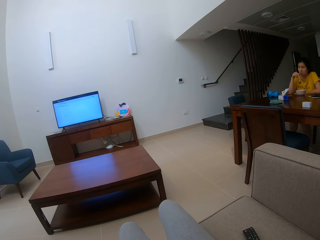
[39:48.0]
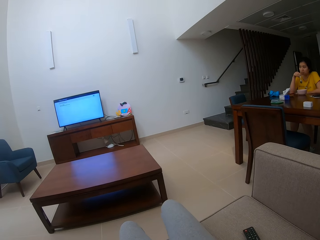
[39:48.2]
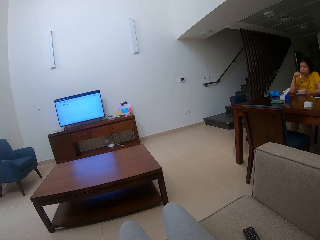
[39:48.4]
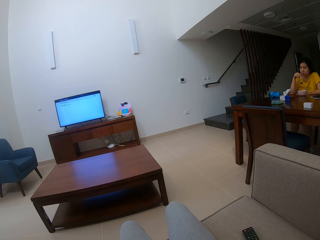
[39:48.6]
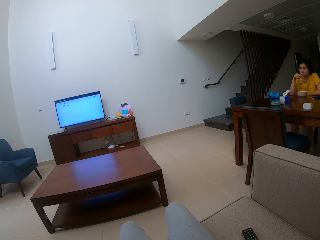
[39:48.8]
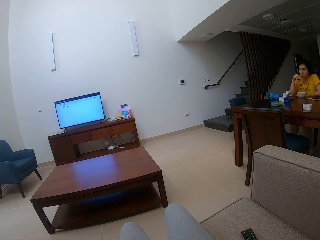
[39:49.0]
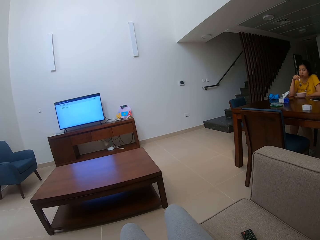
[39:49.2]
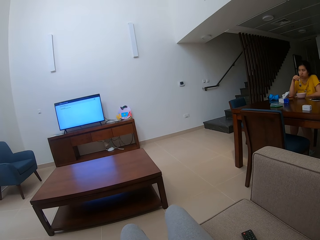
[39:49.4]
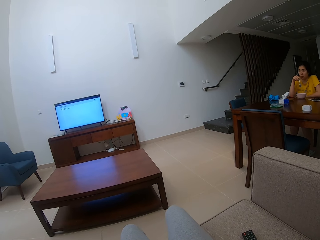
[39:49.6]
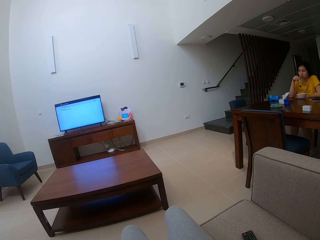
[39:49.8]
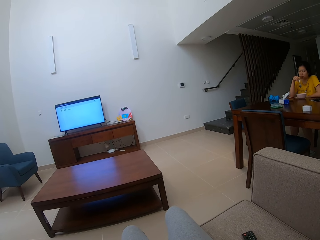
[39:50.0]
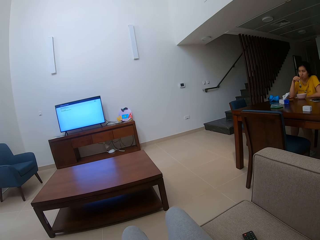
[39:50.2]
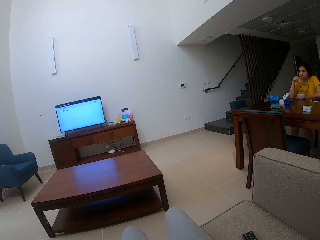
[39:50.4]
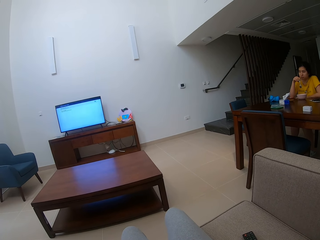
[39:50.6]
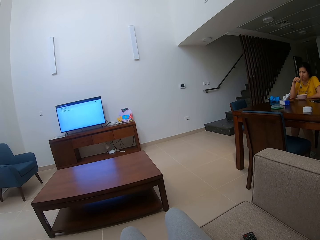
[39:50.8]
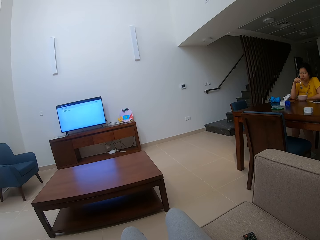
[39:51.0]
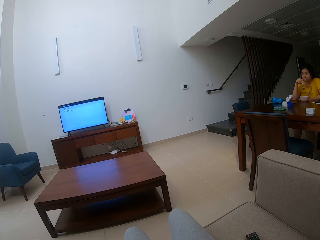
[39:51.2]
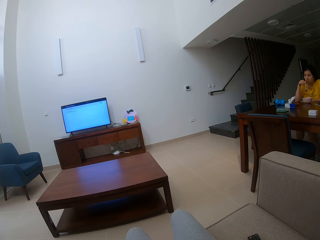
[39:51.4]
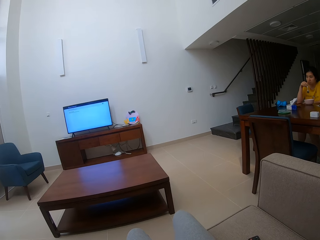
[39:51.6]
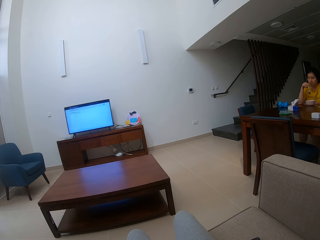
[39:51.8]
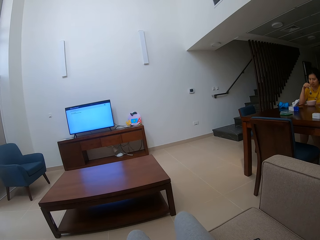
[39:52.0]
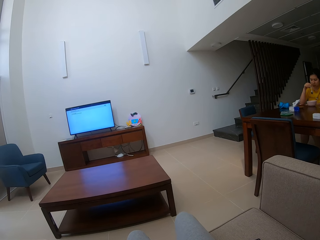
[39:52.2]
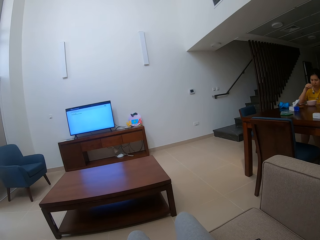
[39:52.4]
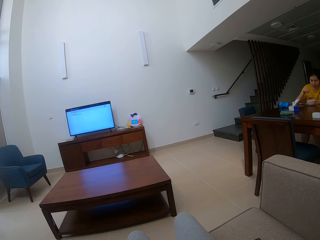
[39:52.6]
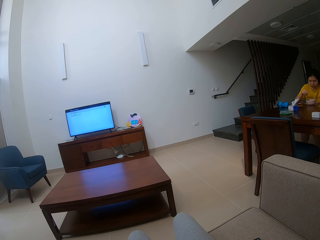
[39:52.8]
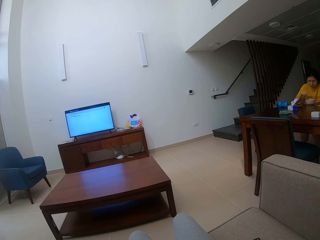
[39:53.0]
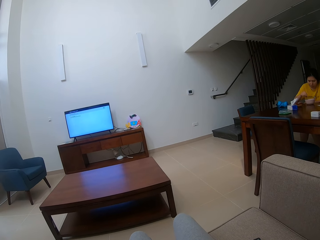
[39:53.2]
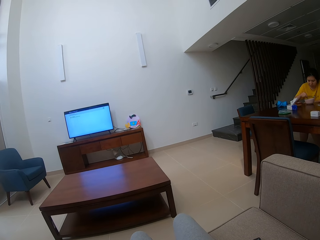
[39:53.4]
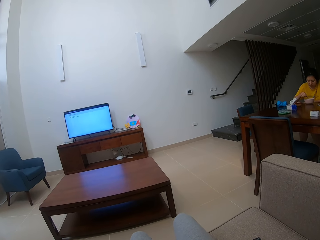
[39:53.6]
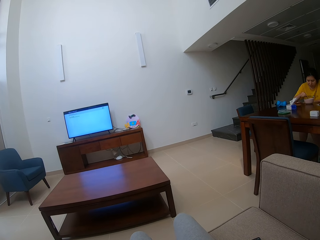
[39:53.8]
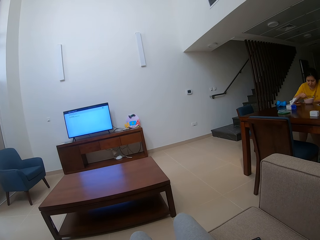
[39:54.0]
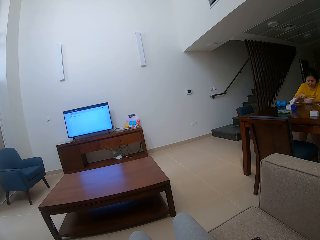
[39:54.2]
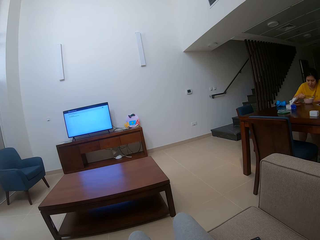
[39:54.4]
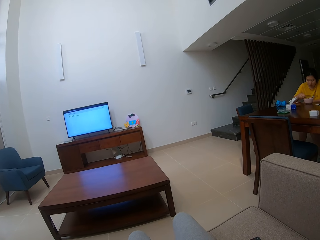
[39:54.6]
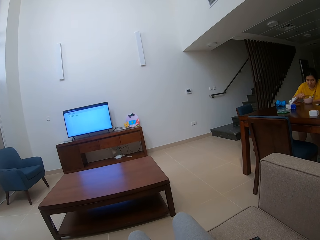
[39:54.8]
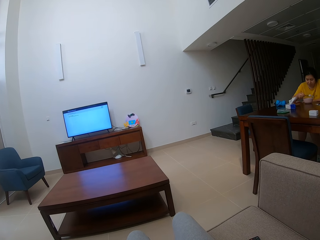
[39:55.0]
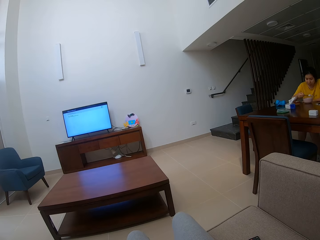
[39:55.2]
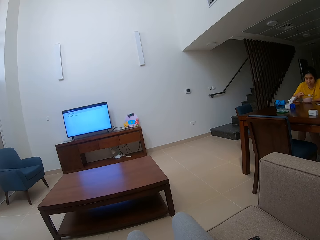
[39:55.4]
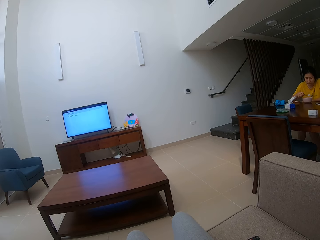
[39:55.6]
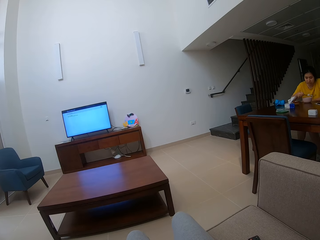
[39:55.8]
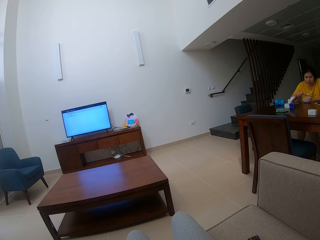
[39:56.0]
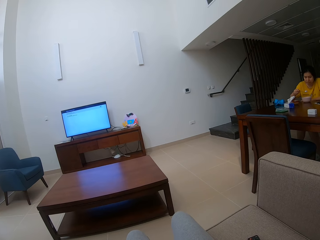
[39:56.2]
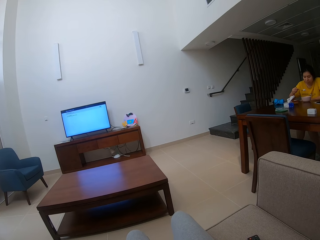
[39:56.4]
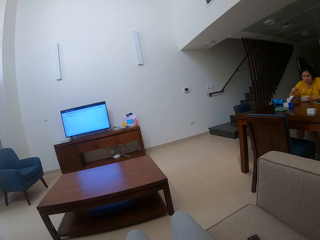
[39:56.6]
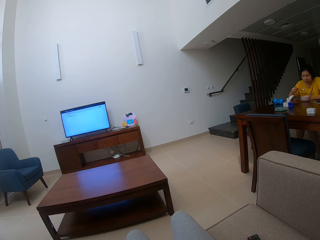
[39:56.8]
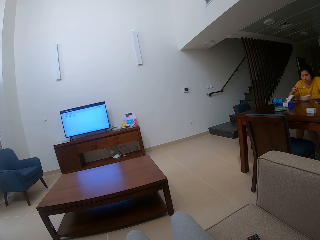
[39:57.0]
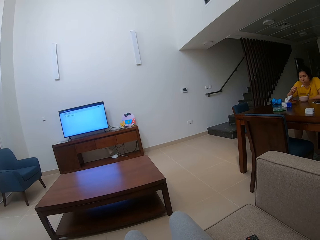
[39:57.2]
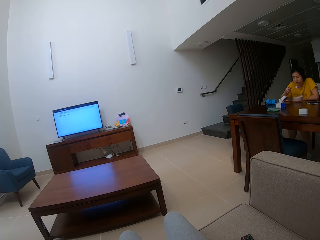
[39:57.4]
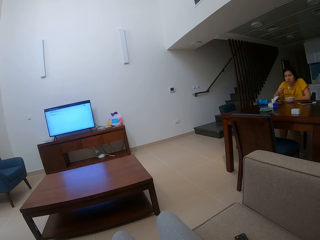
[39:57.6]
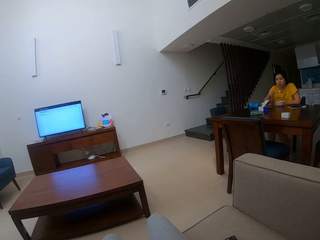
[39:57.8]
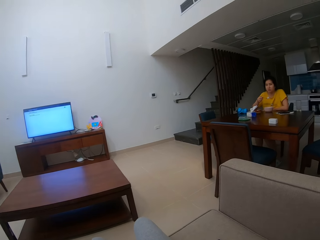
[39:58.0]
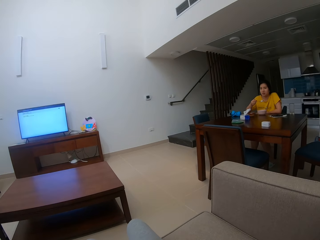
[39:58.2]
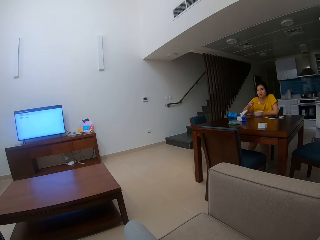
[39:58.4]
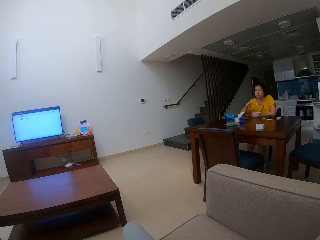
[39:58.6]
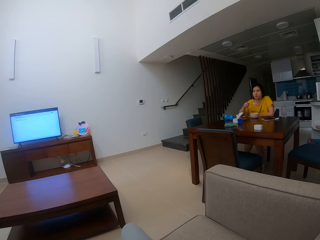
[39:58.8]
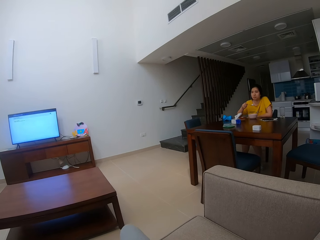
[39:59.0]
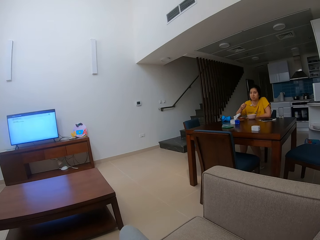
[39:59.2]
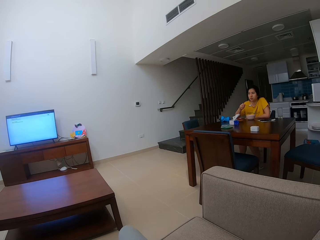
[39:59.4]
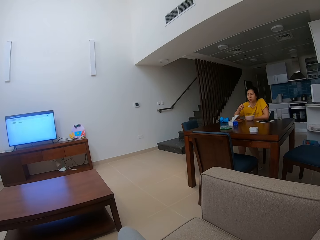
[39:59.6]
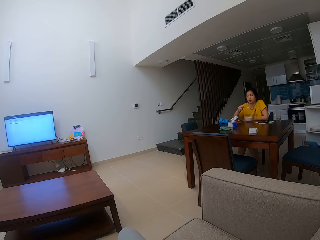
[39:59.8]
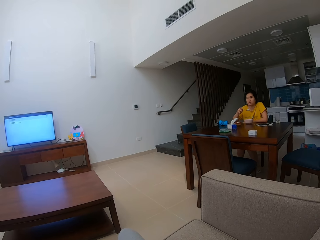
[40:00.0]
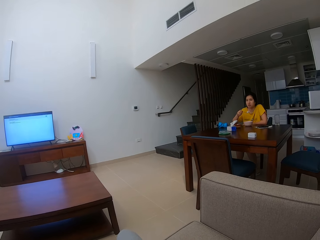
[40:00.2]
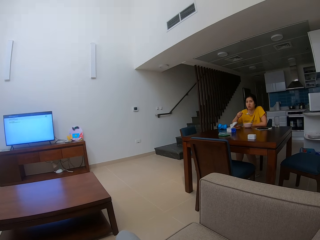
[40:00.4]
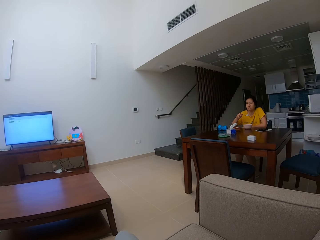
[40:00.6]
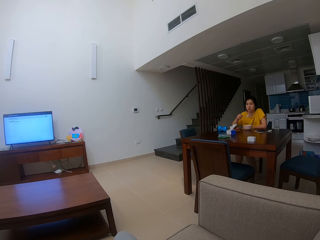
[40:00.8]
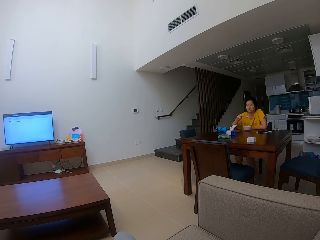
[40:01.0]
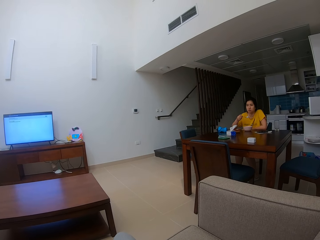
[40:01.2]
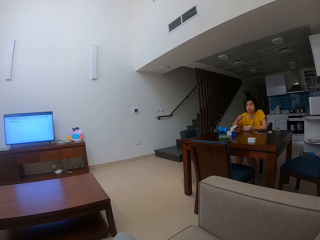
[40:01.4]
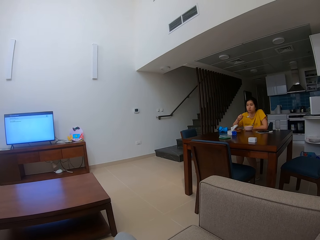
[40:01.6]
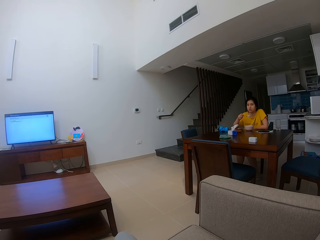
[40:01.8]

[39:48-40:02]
A person holds the spoon and talks to the camera wearer.

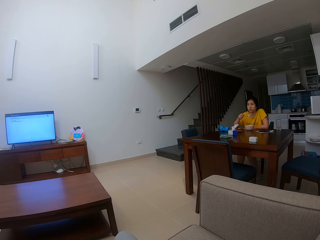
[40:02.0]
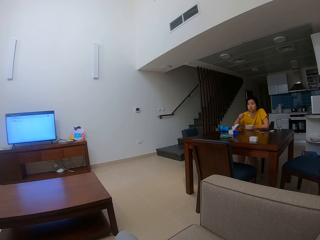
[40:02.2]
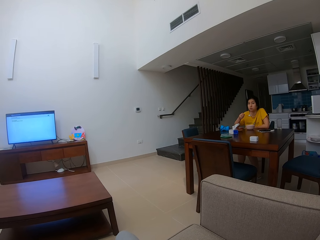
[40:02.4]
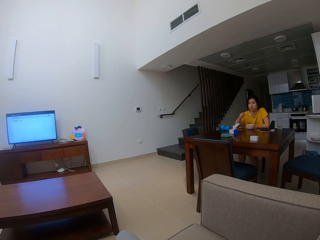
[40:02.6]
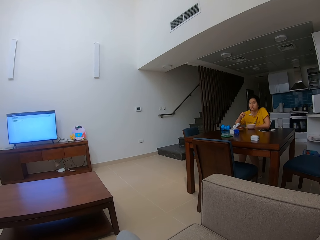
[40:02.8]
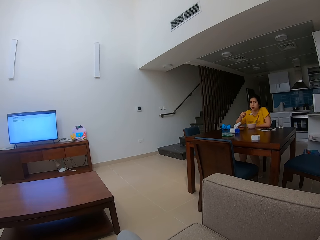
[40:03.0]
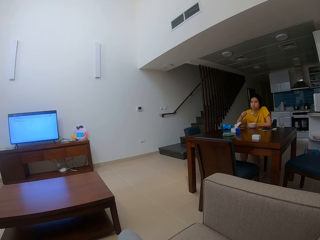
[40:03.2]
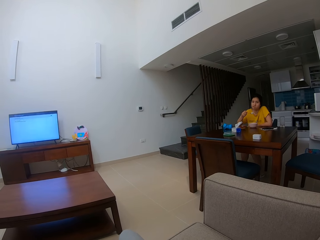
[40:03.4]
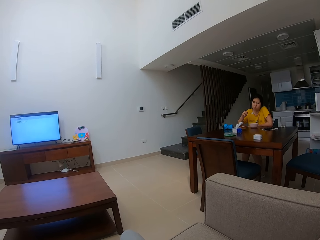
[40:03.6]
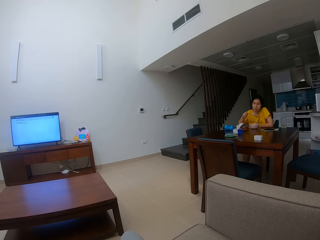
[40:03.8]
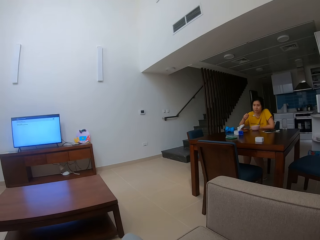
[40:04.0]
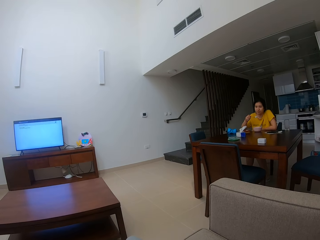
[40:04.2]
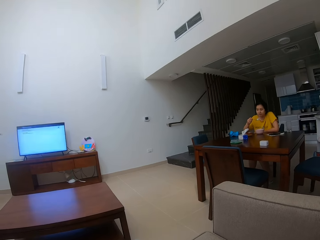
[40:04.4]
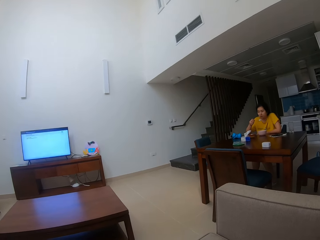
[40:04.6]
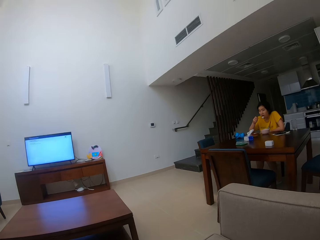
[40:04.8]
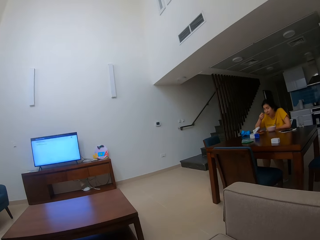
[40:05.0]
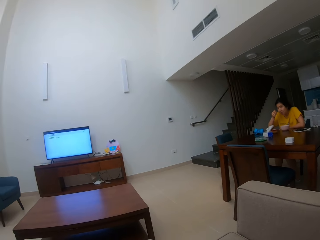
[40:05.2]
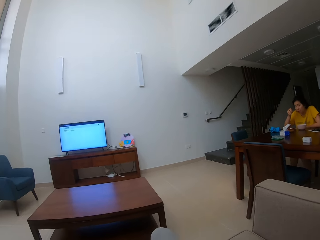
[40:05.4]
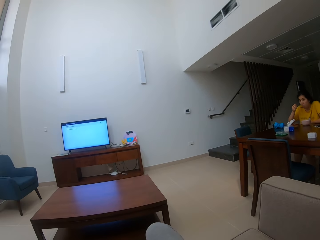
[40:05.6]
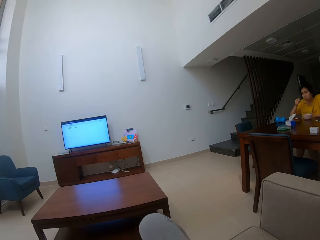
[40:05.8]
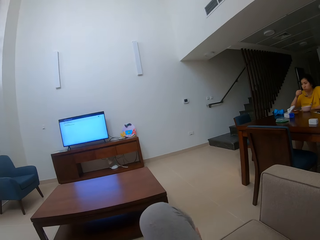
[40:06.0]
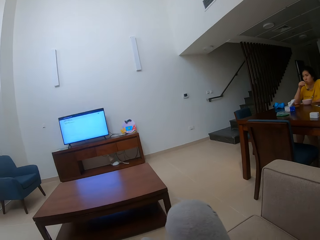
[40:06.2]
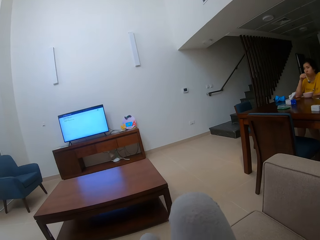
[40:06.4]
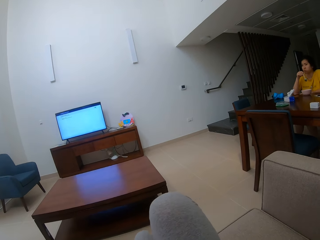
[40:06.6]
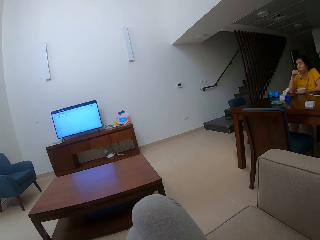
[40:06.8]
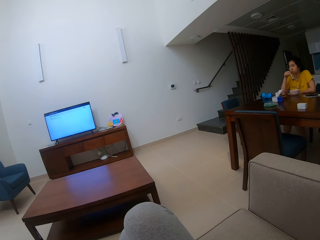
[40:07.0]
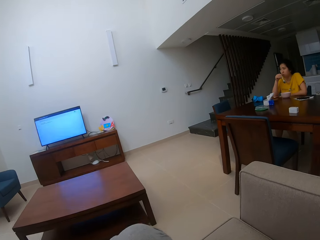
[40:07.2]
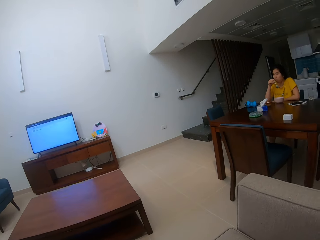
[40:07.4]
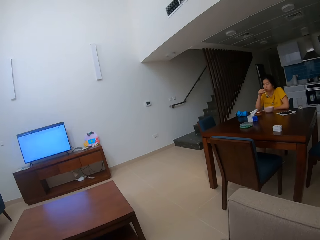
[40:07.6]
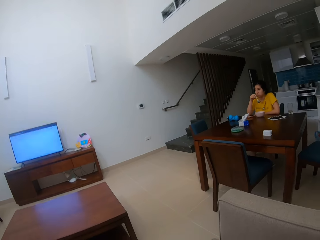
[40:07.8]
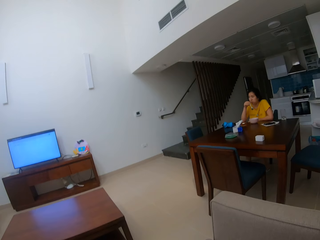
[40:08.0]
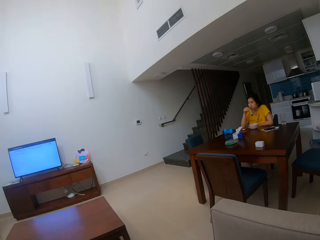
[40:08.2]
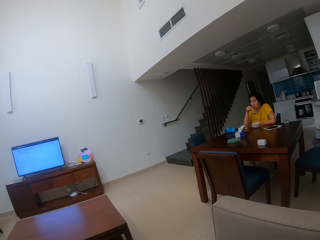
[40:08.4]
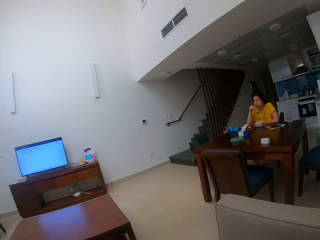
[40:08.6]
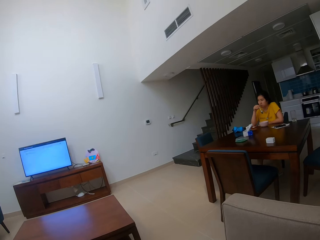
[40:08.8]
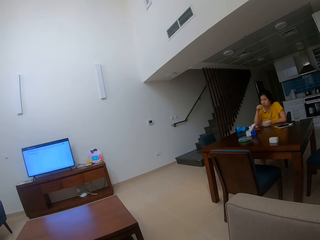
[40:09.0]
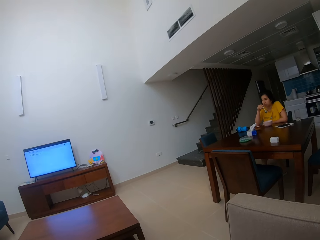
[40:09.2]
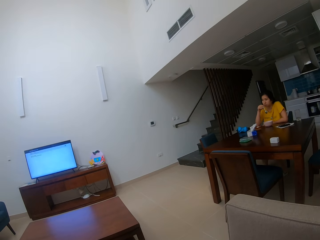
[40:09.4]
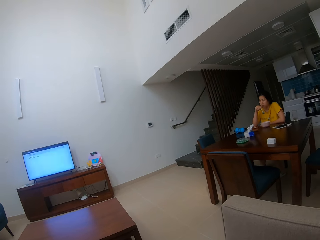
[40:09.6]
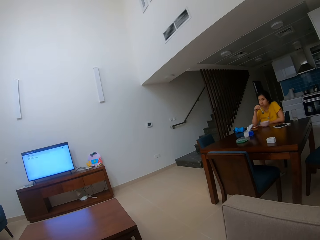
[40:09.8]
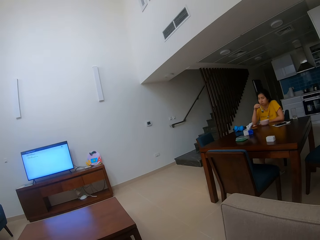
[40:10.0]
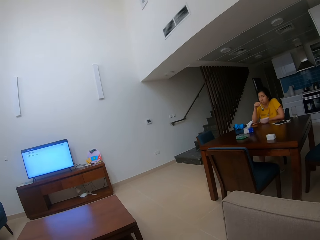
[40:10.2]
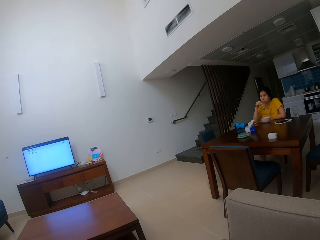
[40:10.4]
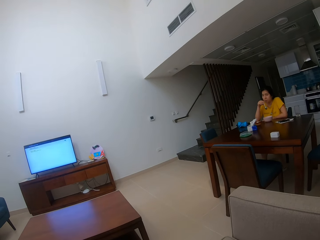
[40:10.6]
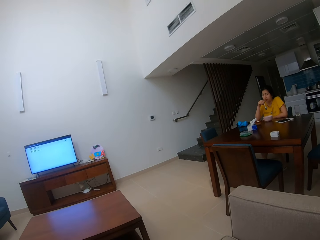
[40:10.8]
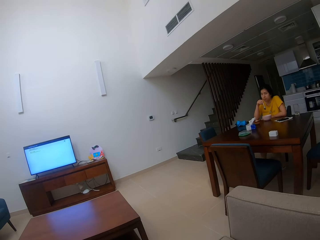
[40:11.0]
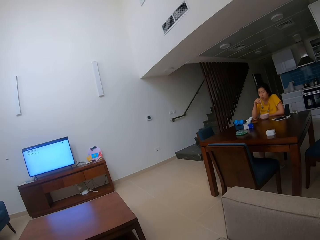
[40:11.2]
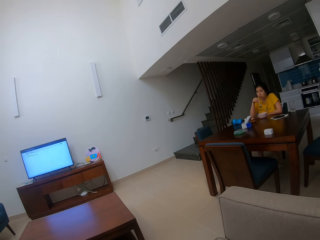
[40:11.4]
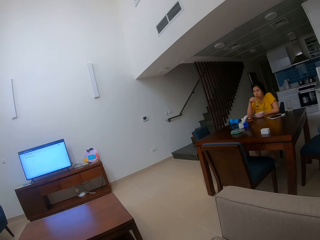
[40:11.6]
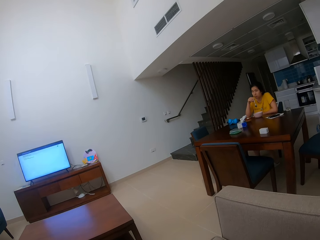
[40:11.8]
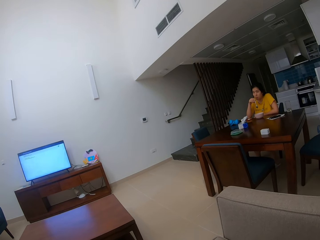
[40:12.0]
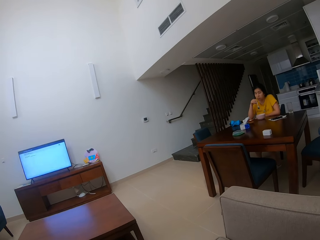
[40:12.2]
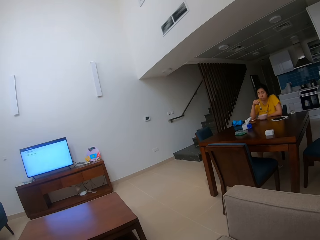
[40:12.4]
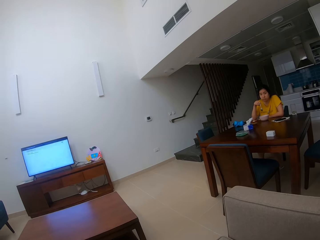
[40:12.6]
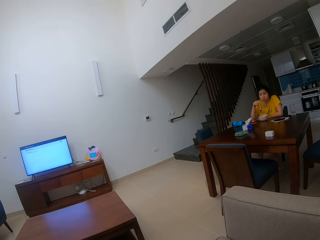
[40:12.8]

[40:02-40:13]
A person eats the food with a spoon. The camera wearer stares at the person.
